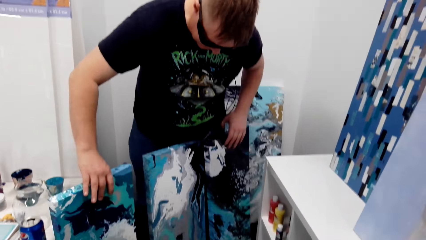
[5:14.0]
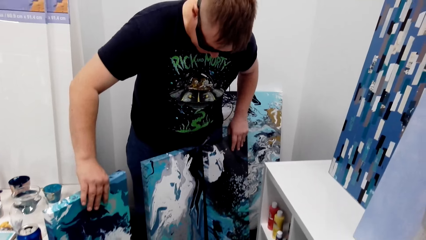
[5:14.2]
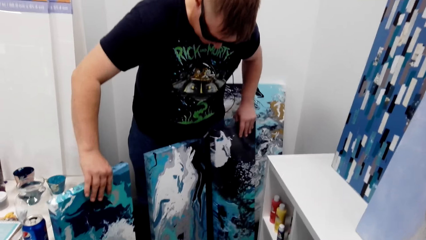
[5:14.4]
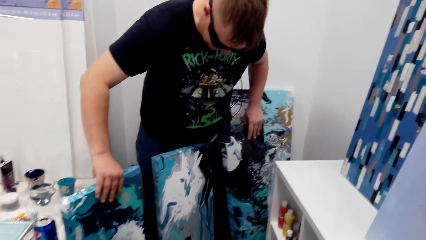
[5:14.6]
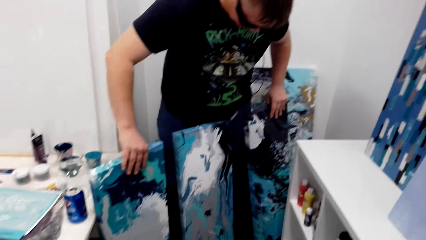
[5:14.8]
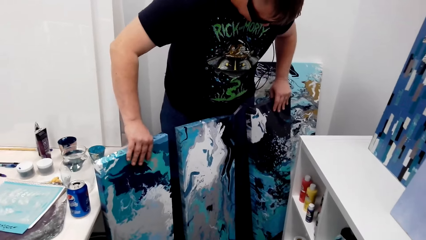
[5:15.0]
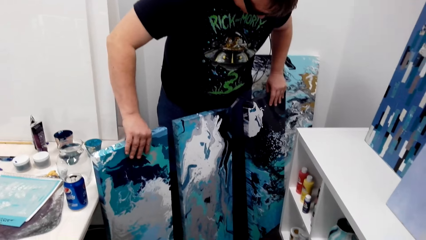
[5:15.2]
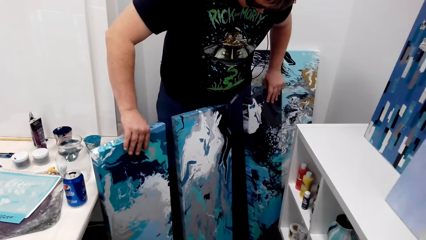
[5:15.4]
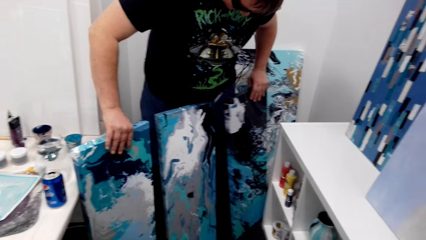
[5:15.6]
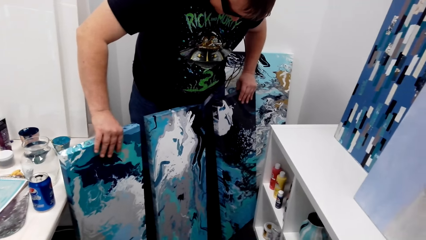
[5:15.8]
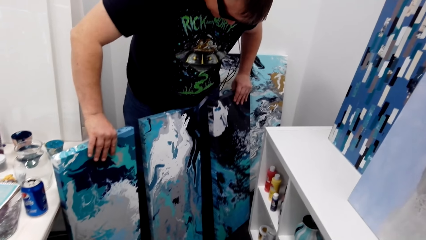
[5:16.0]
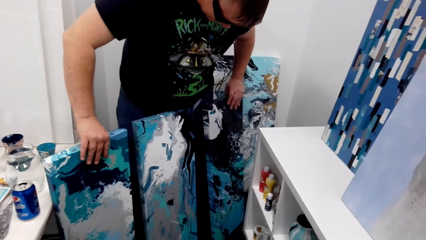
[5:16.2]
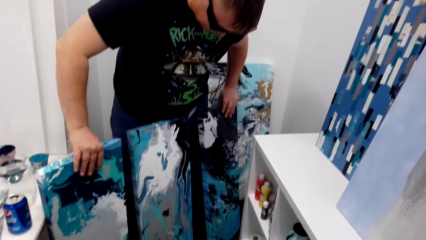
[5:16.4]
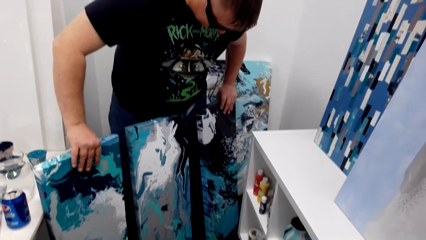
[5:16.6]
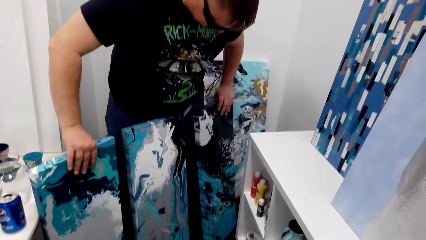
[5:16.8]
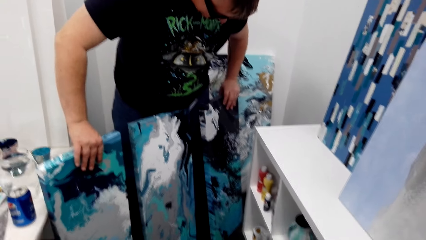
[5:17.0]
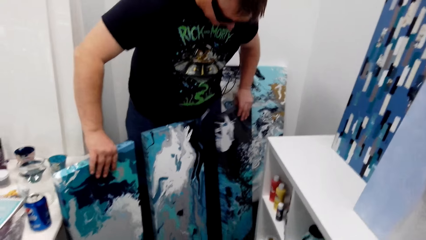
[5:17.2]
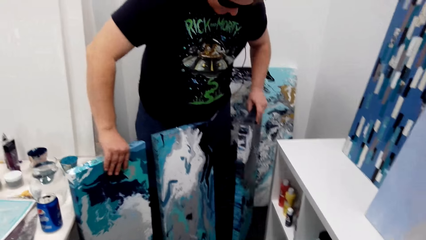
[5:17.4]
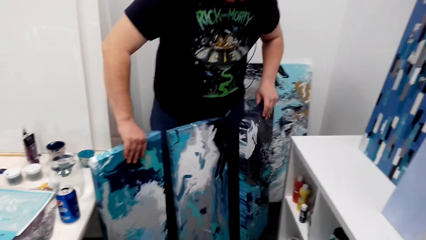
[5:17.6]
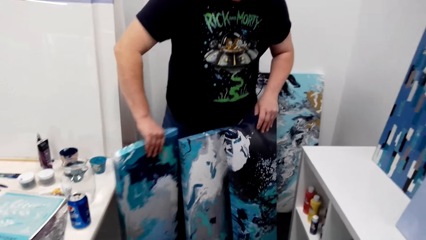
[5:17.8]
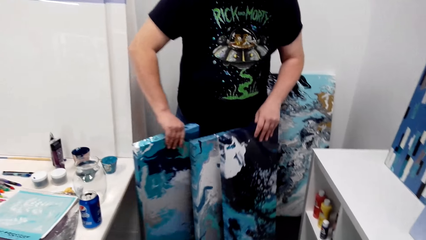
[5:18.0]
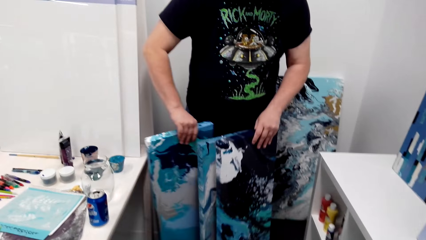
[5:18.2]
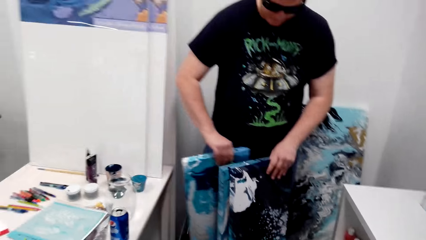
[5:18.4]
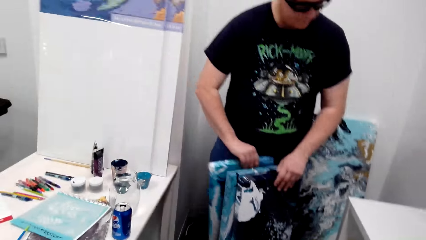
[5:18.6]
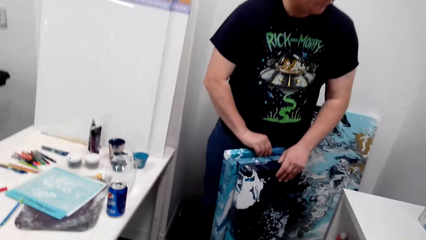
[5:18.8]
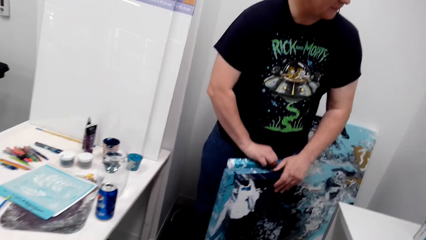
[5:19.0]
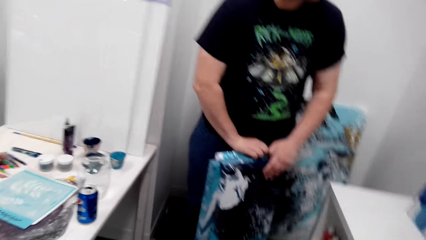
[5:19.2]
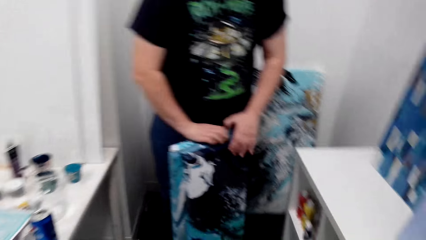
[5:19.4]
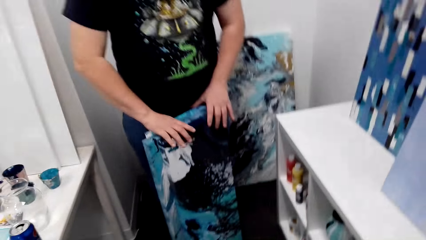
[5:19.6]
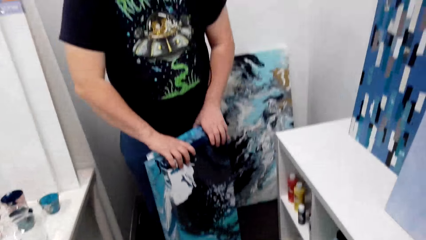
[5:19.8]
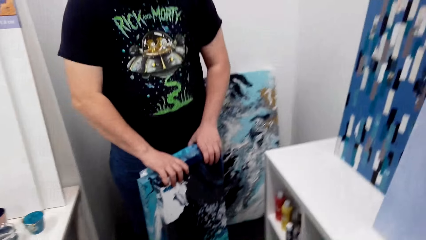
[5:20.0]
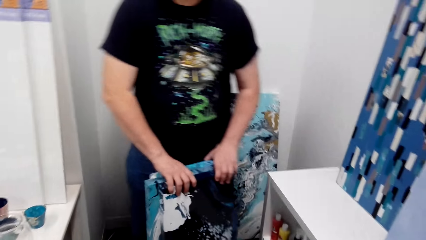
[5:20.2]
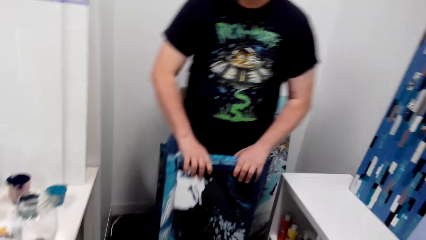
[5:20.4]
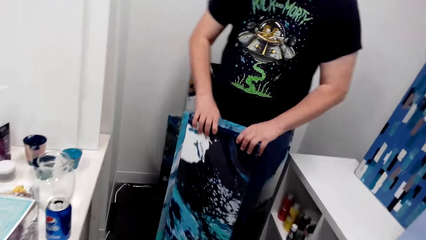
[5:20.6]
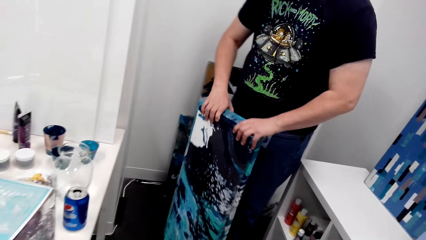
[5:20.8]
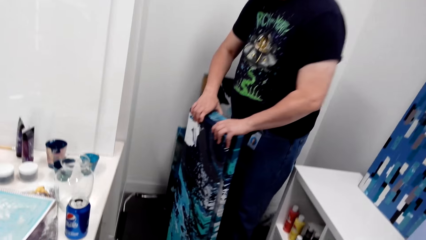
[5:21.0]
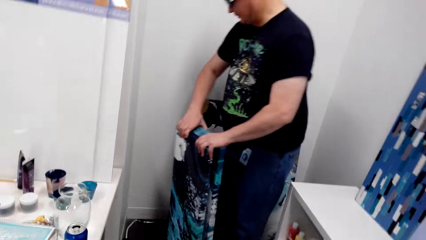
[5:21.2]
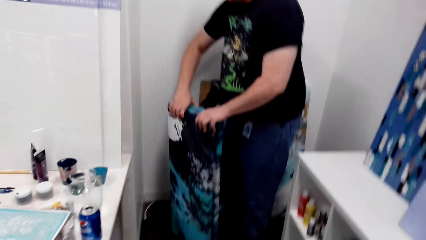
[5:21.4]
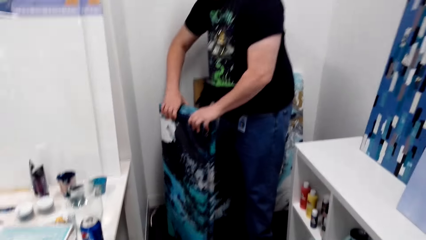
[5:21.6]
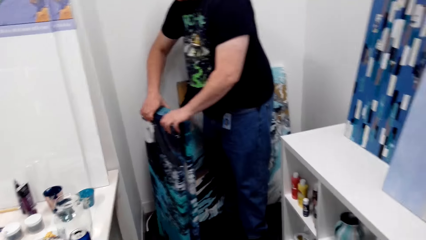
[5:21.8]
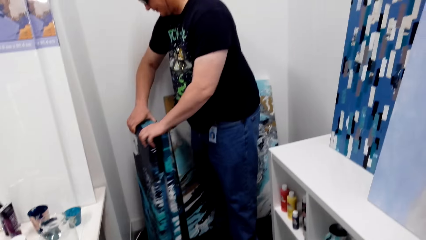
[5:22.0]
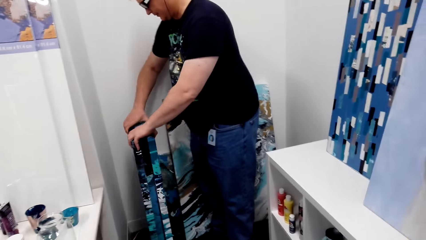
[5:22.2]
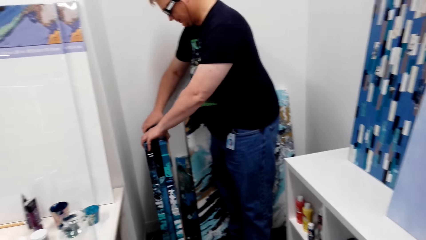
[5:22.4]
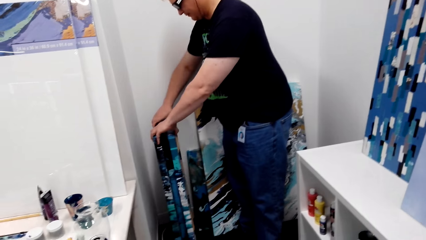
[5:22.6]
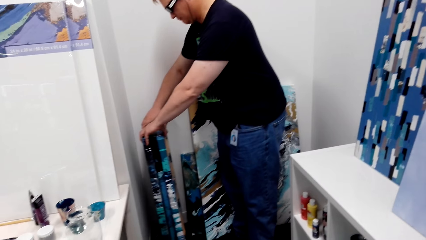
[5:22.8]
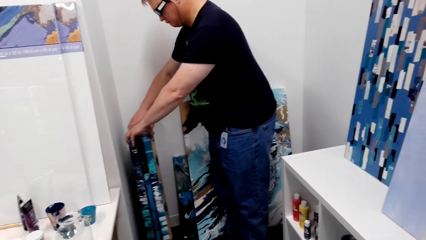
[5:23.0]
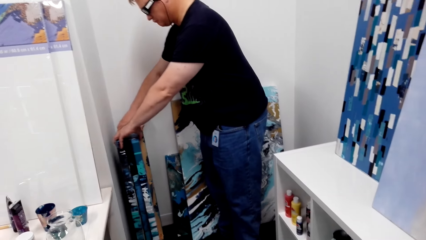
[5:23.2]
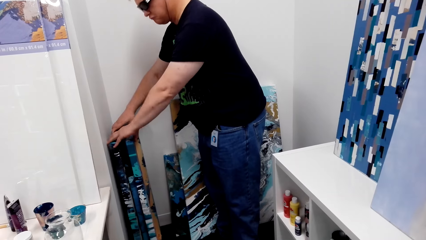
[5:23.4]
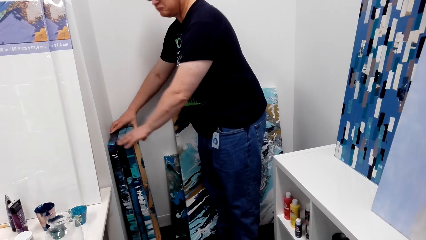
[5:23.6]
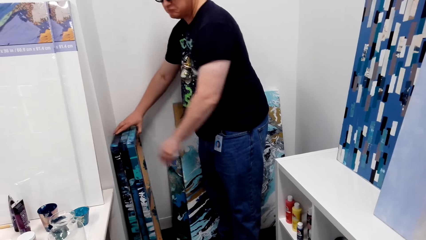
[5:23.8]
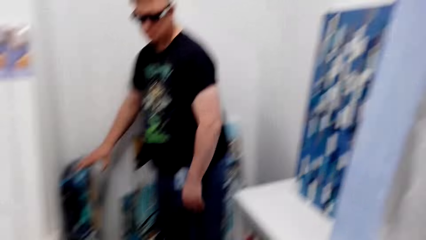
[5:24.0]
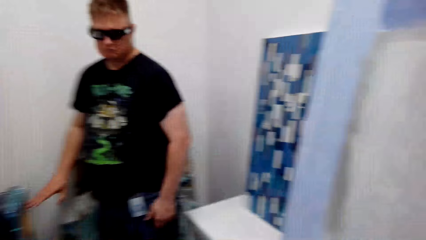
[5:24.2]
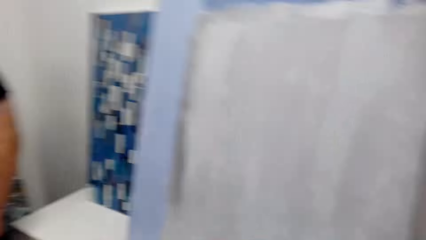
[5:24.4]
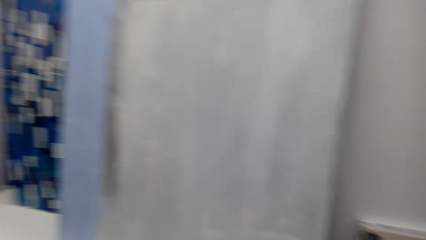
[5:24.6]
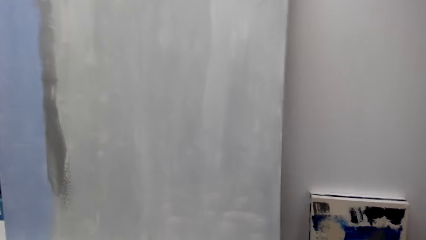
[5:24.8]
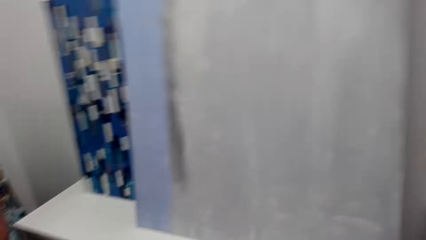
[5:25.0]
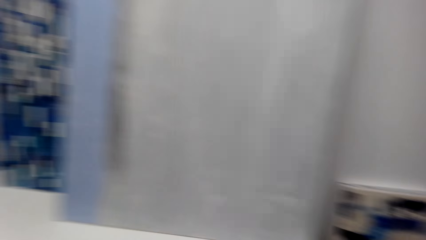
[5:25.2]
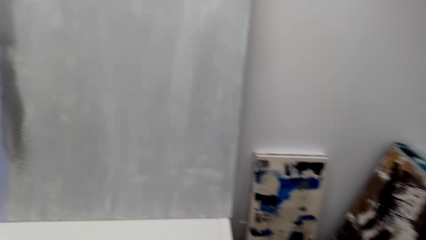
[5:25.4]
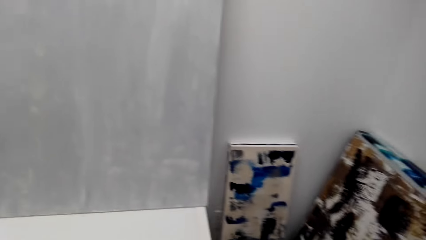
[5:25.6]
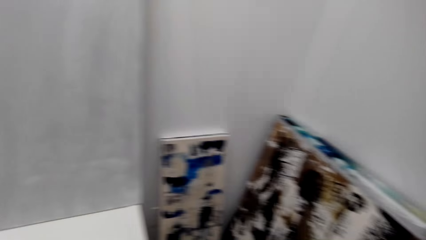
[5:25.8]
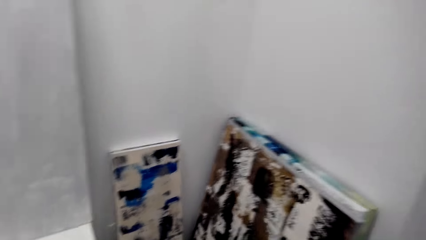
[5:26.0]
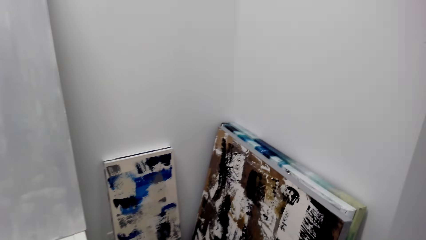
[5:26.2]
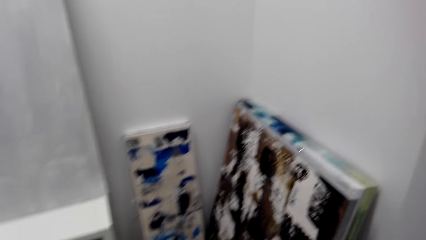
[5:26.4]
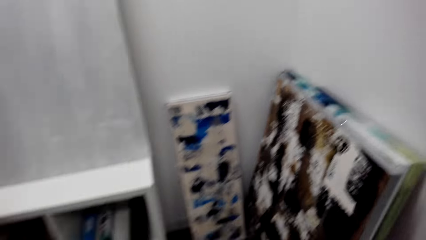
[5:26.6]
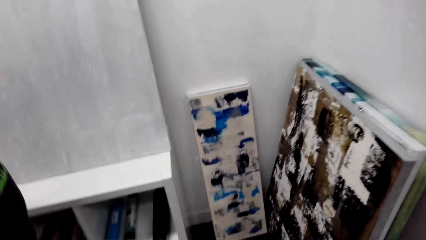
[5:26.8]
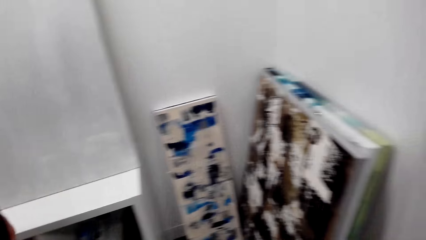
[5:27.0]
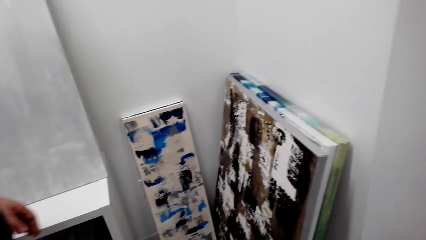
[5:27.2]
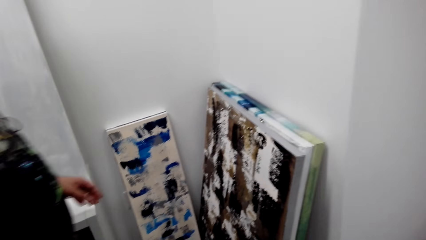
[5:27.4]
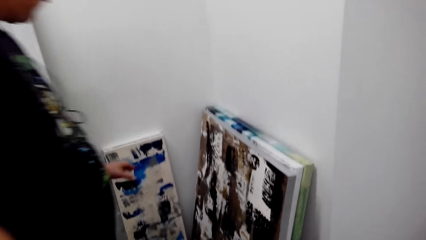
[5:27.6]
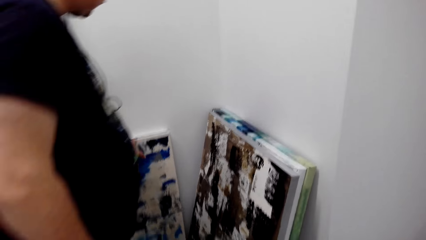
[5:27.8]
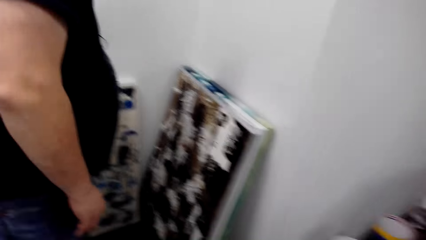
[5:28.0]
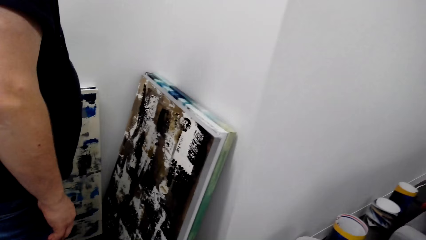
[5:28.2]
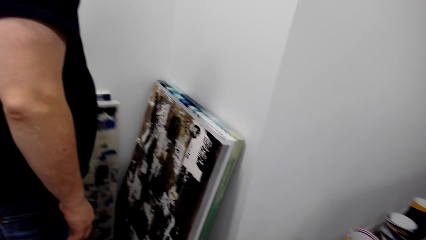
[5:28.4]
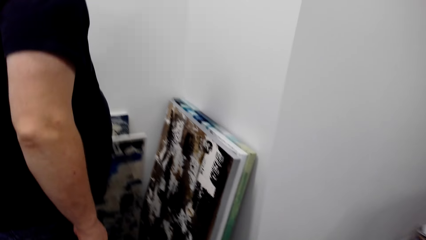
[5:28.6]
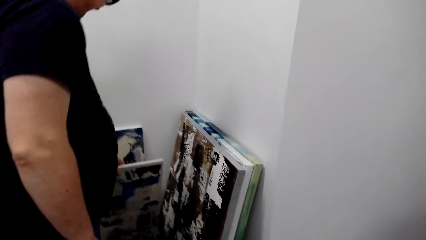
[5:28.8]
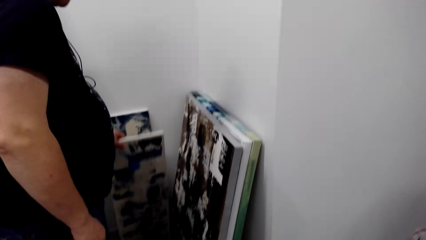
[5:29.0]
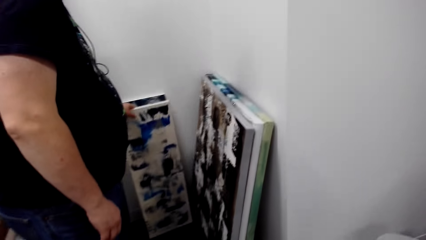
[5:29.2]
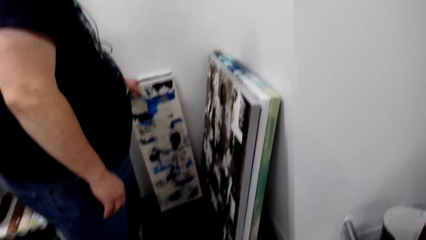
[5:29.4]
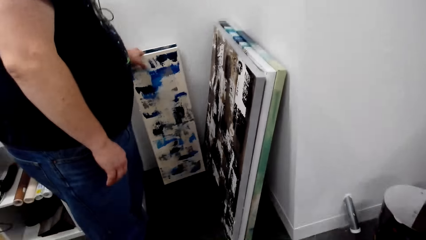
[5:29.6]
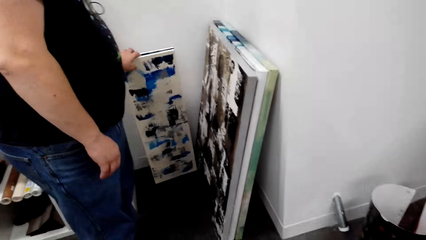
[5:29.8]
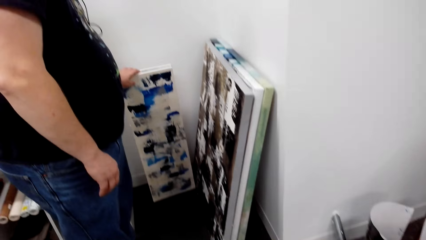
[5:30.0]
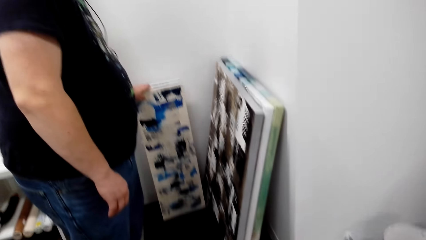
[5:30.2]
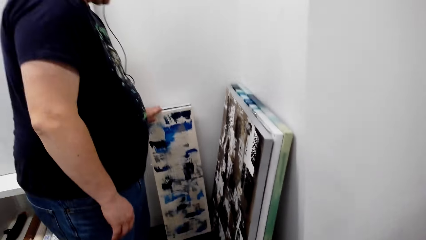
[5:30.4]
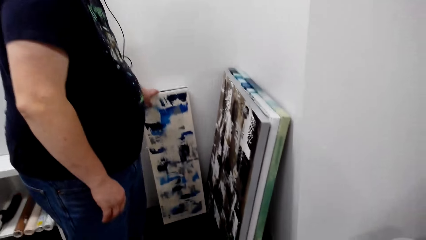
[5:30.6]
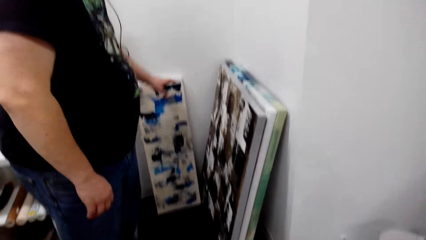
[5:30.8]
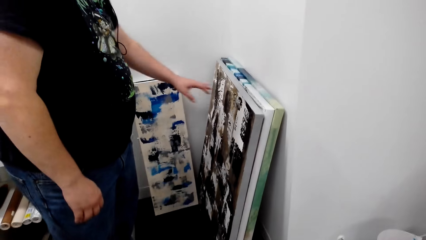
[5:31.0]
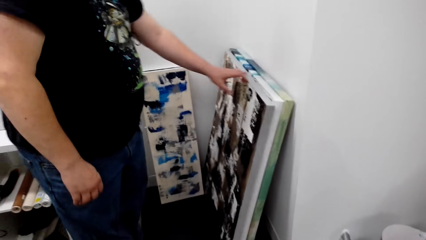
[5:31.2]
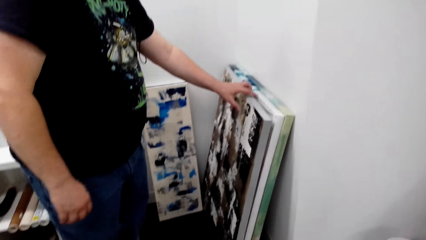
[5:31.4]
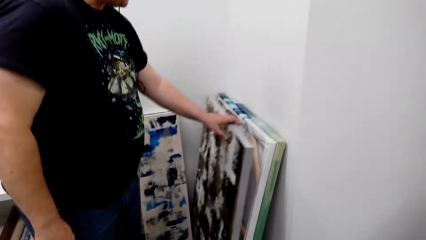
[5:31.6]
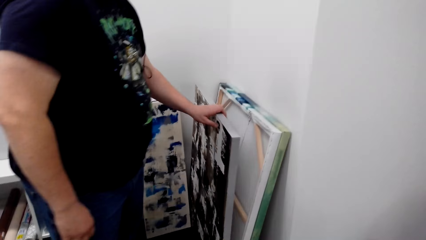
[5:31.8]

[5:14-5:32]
The man exchanges paintings and looks at the paintings. The camera wearer speaks to the man. The man lays the paints against the walls and walks toward the paints. The camera wearer speaks to the man. The man holds the paints and touches a painting. The camera wearer laughs.
